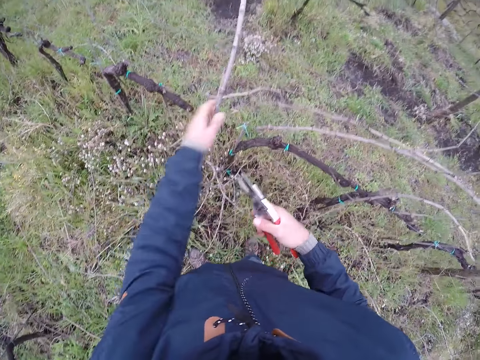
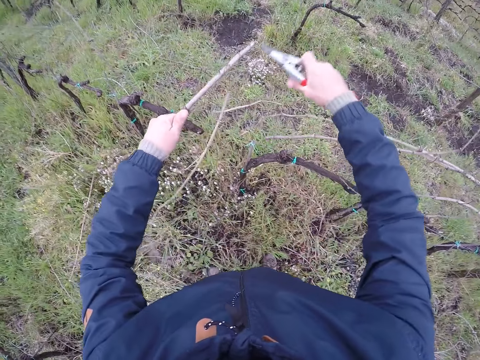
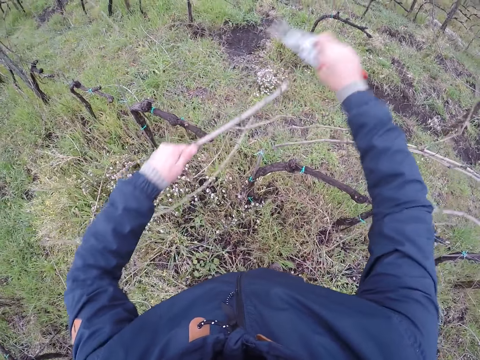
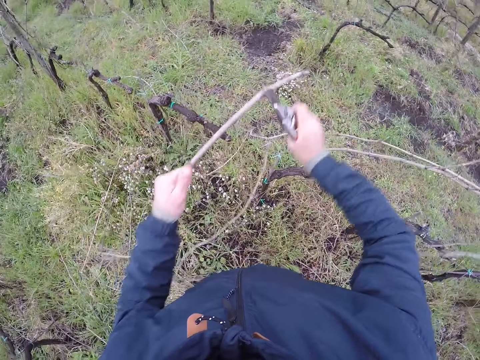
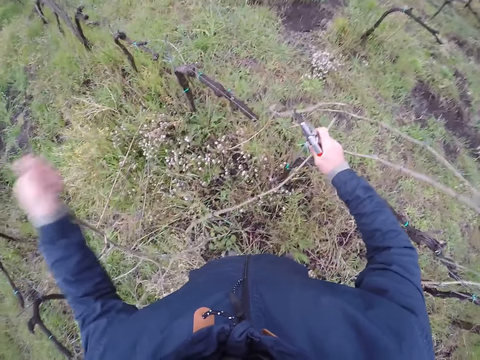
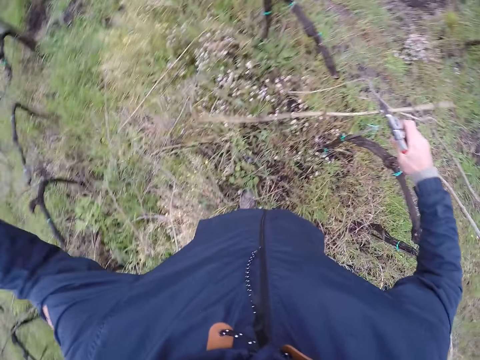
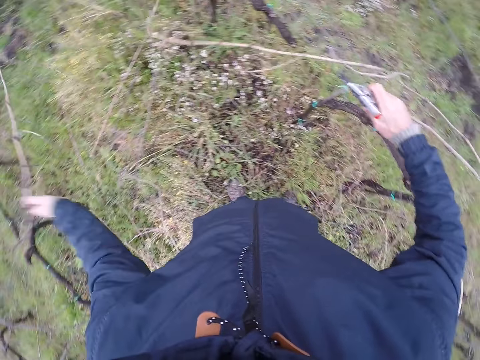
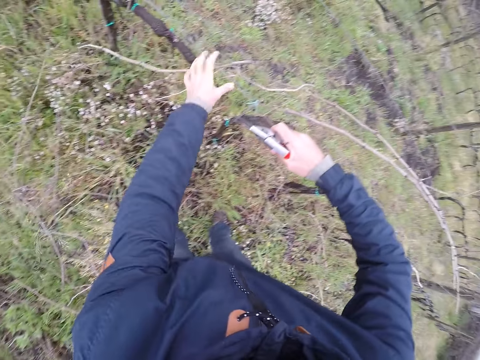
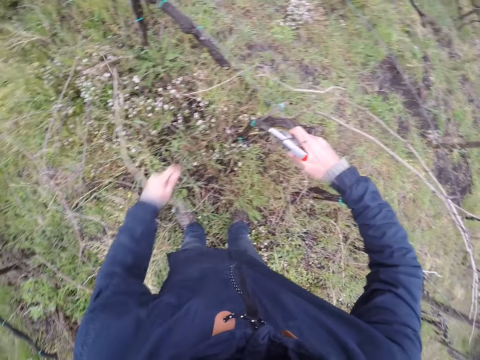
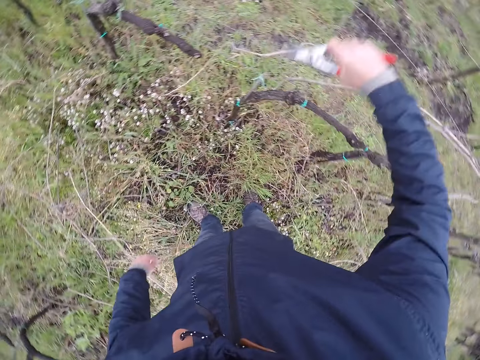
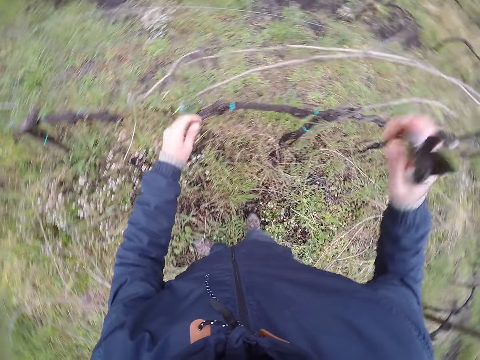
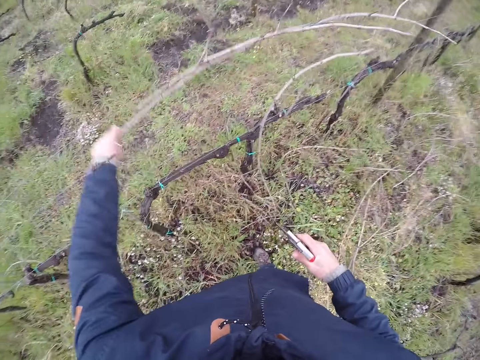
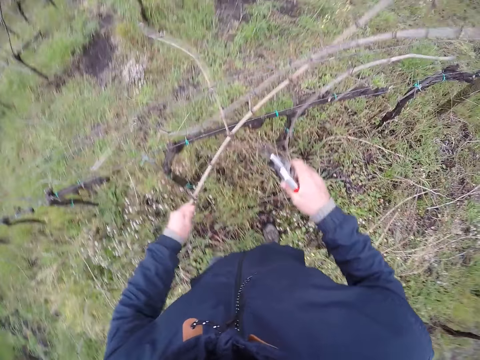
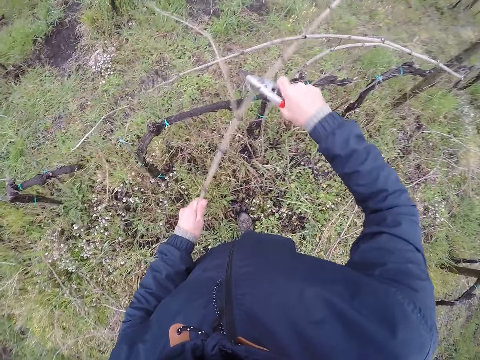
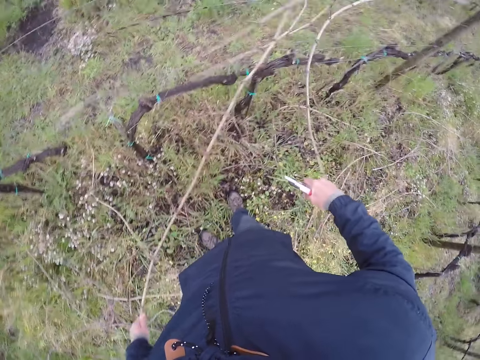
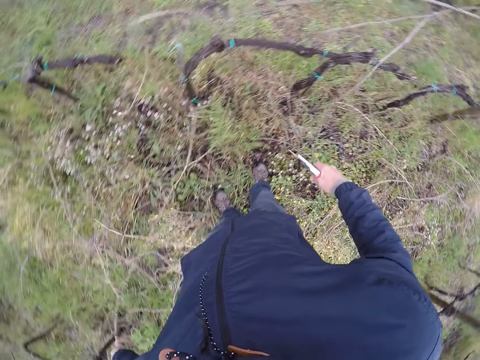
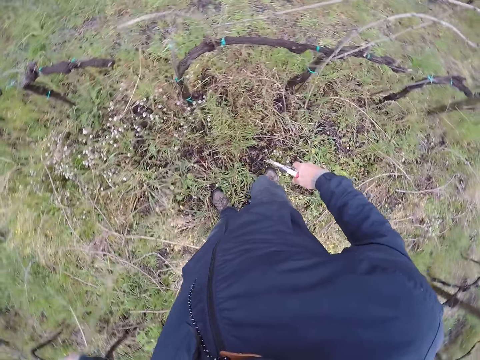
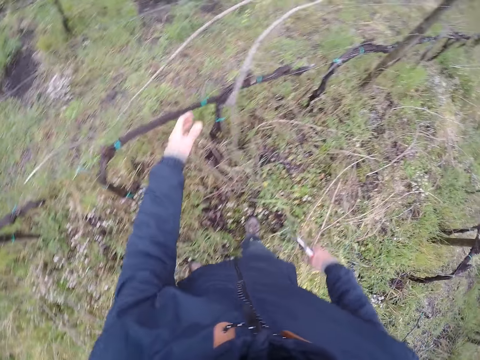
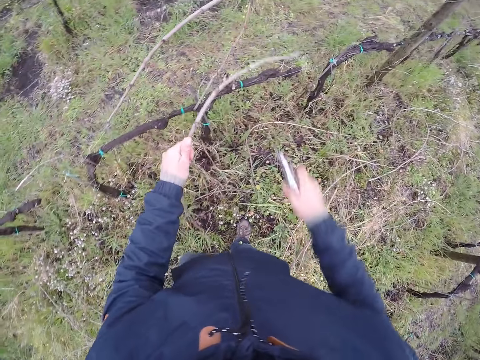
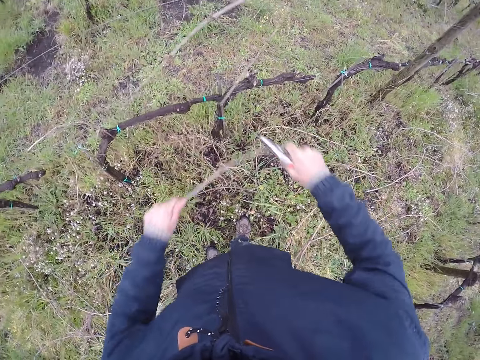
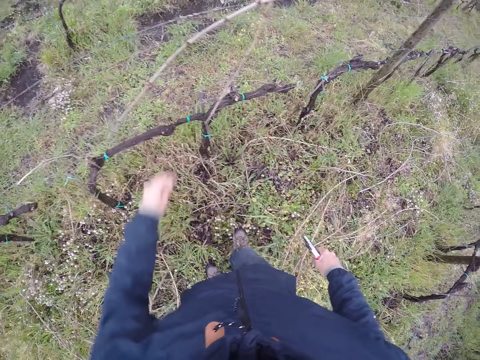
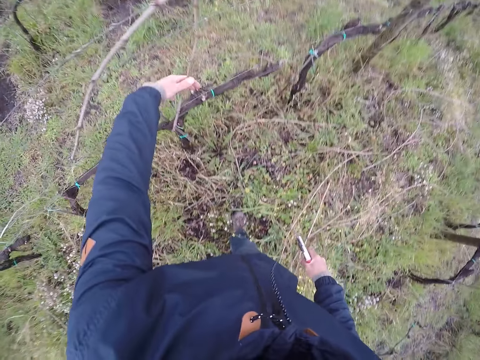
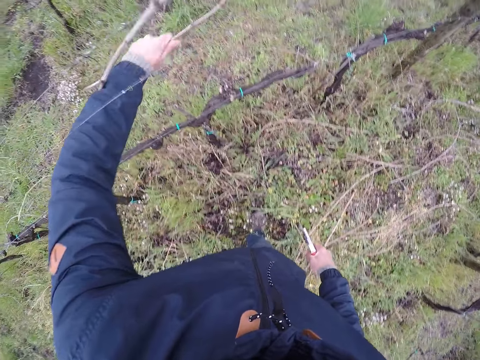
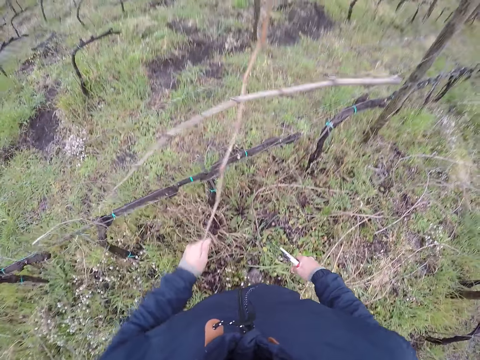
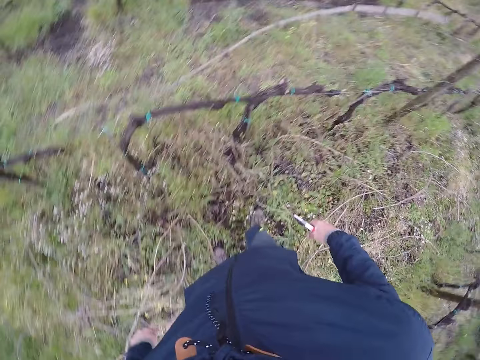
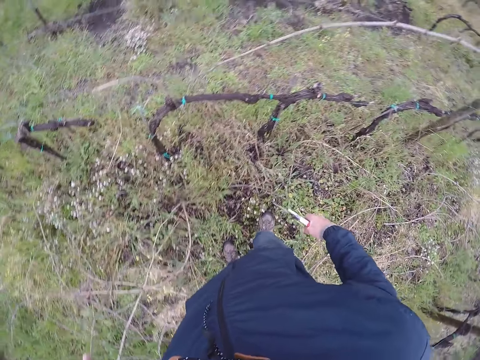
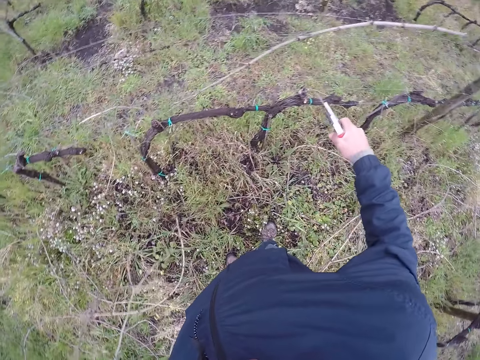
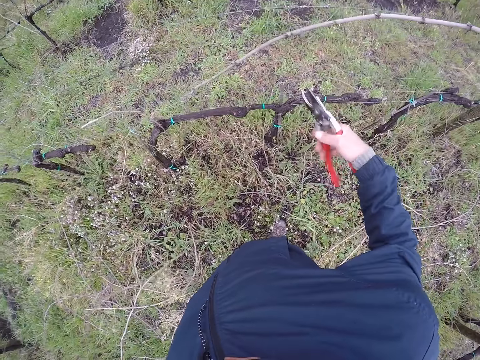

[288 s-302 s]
The camera wearer holds a branch with his left hand. He touches the branch. He clips the branch with the pliers or pruning shears in his right hand. He drops the branch on the ground with his left hand. He touches the branch. He holds the branch with his left hand. He clips the branch with the pliers in his right hand. He drops the branch on the ground with his left hand. He holds the branch with his left hand. He touches the branch. He clips the branch with the pliers in his right hand. He drops the branch on the ground with his left hand. He holds the branch with his left hand. He pulls the branch. He drops the branch on the ground with his left hand.

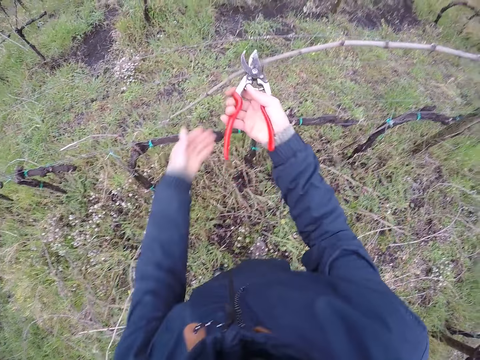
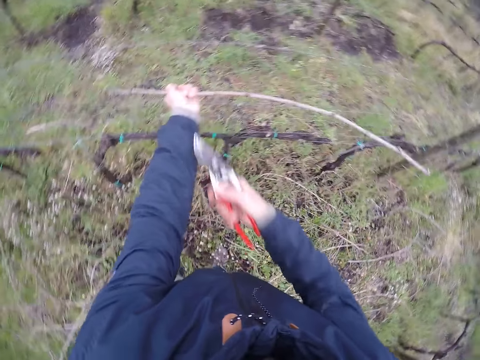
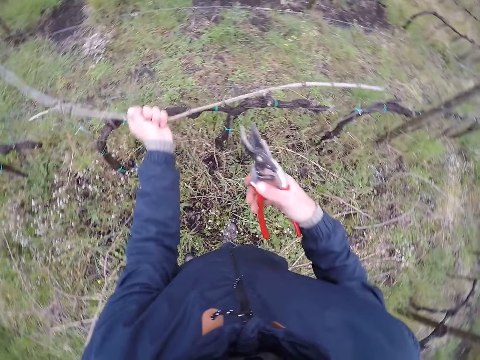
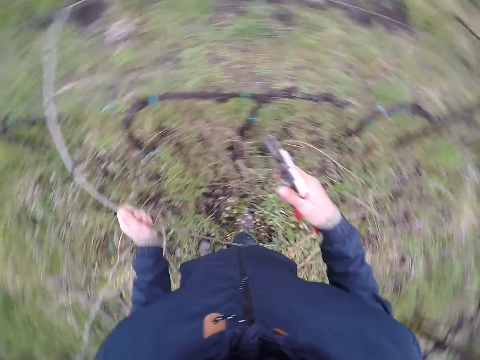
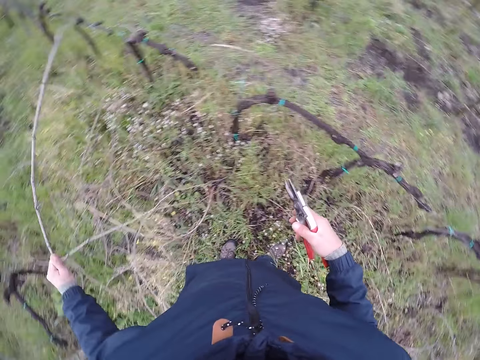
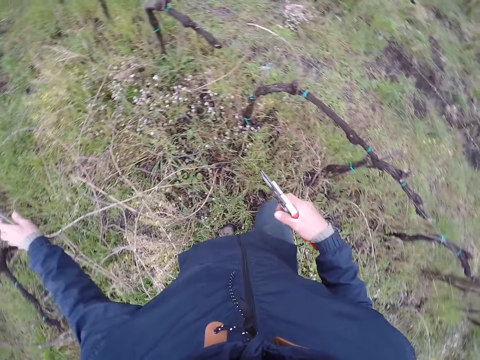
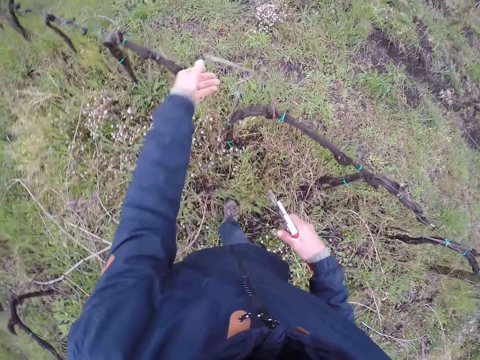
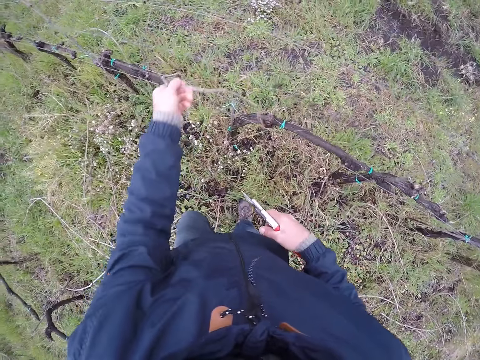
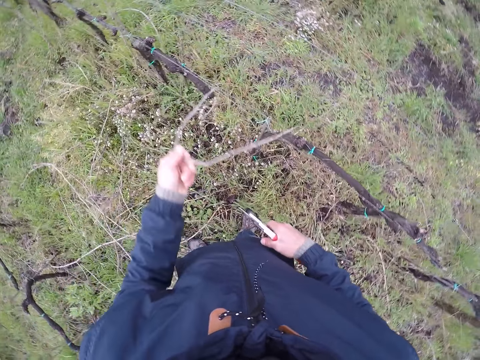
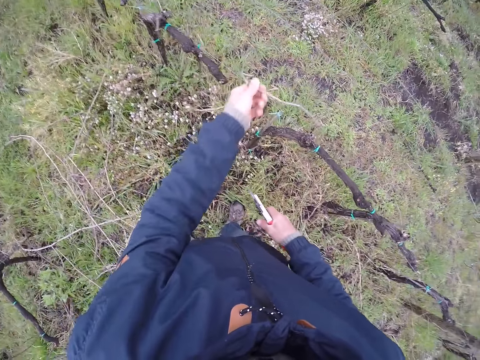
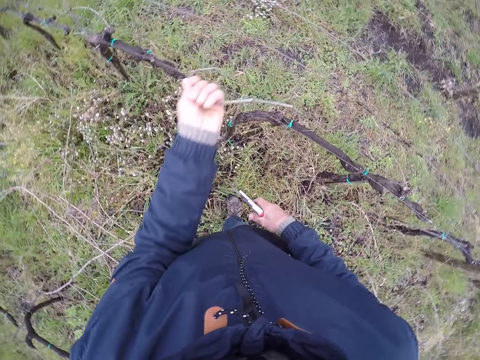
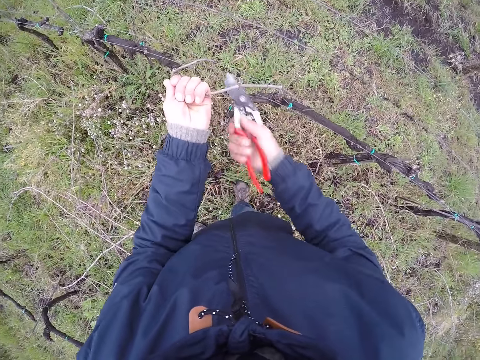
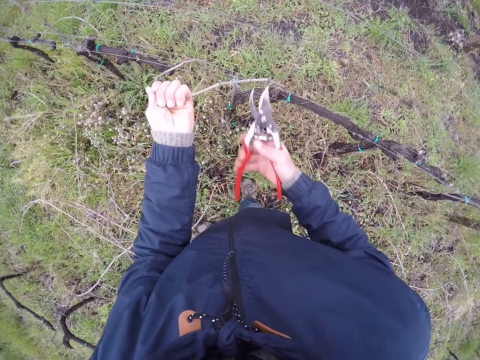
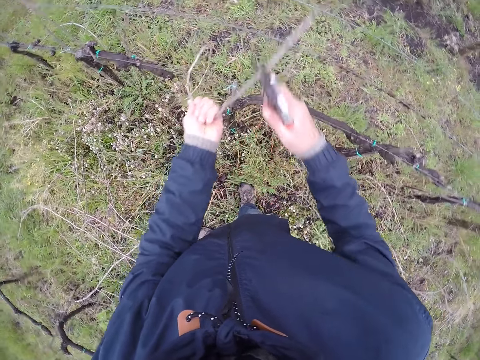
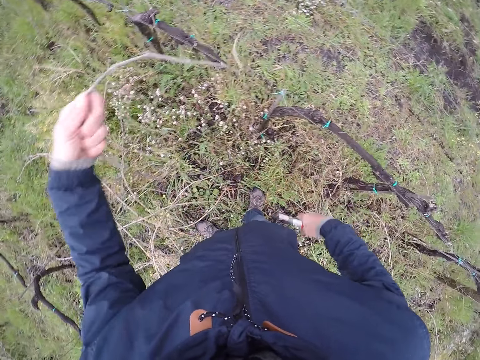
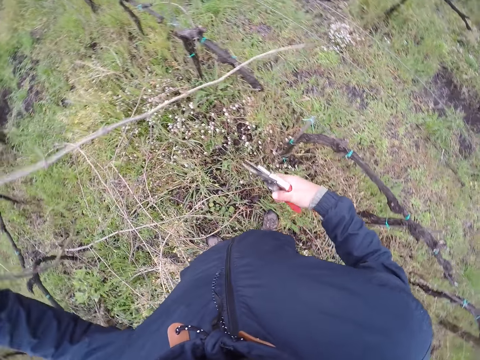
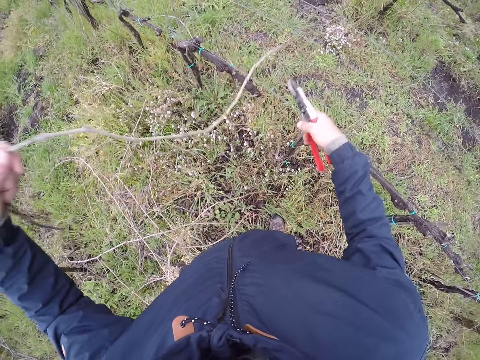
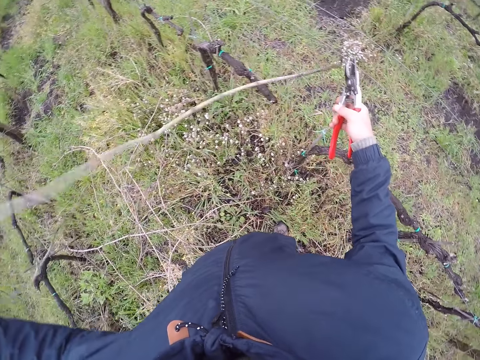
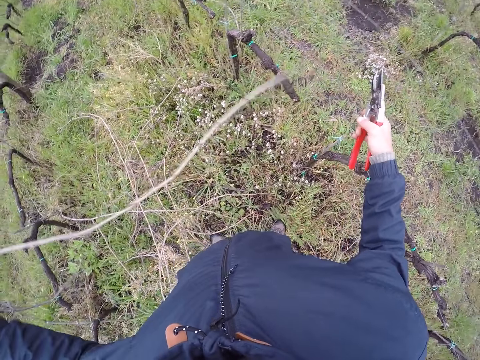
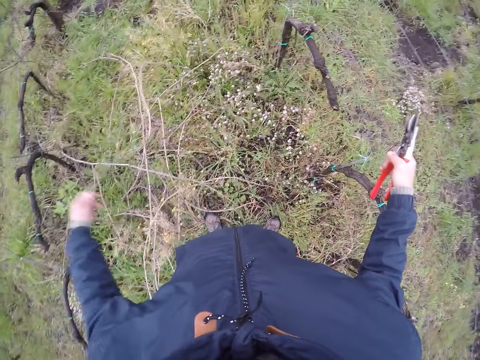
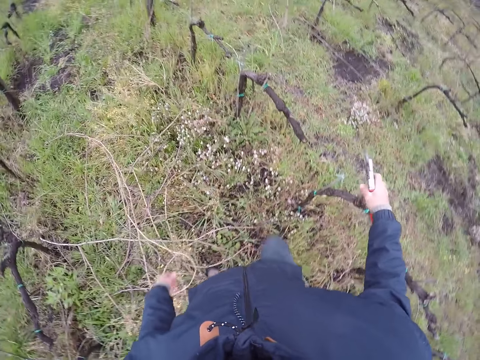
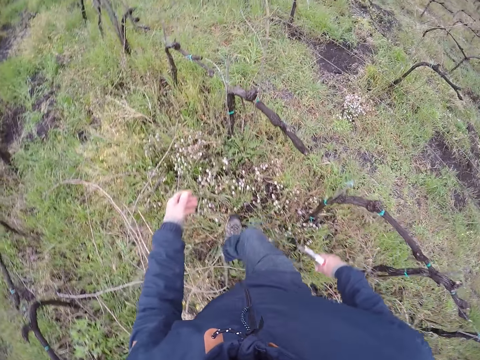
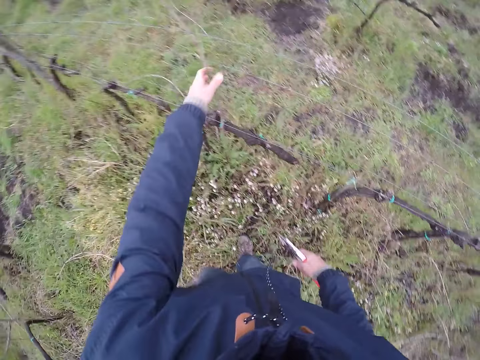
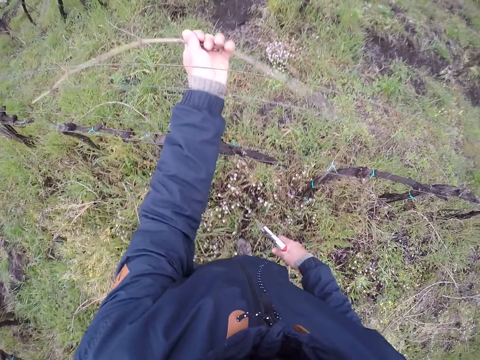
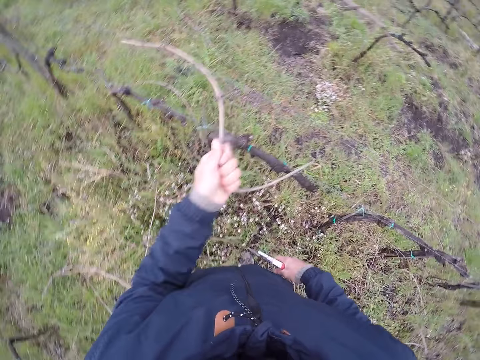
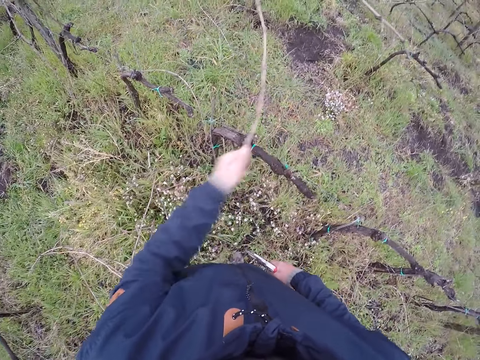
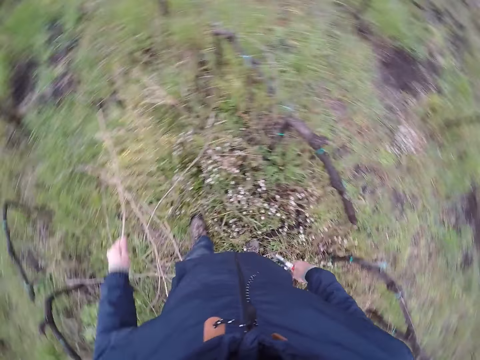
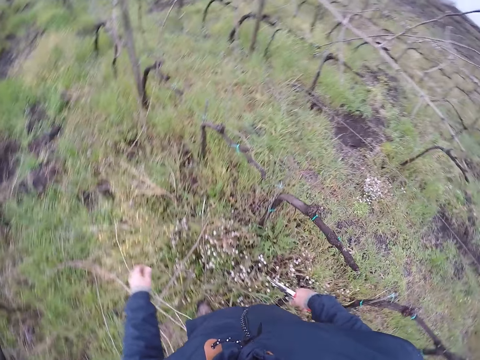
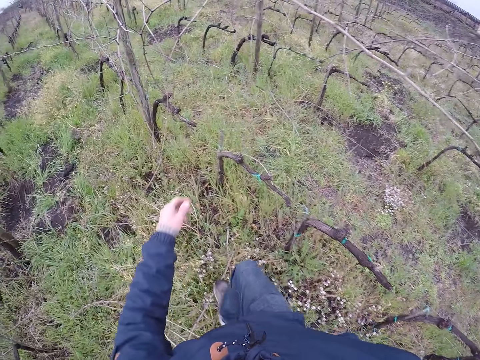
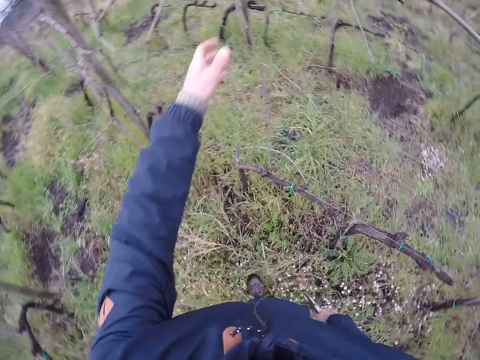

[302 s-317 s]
The camera wearer holds a branch with his left hand. He clips the branch with the pliers or pruning shears in his right hand. He drops the branch on the ground with his left hand. He touches the branch. He holds the branch with his left hand. He clips the branch with the pliers in his right hand. He drops the branch on the ground with his left hand. He holds the branch with his left hand. He touches the branch. He drops the branch on the ground with his left hand.
